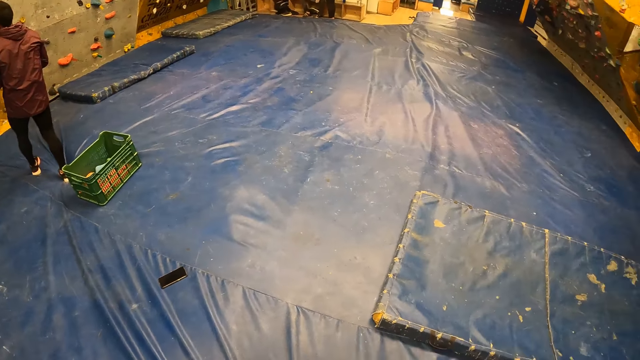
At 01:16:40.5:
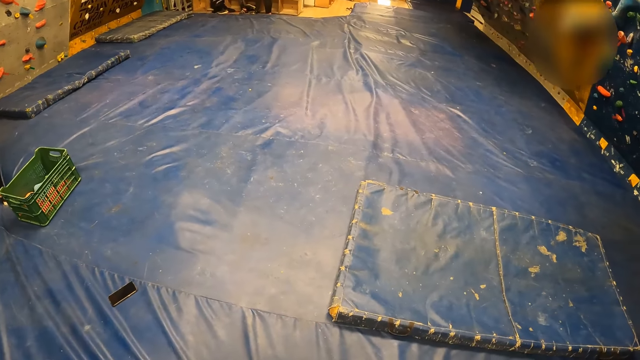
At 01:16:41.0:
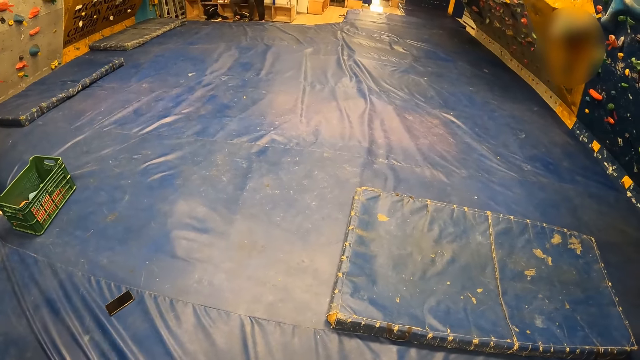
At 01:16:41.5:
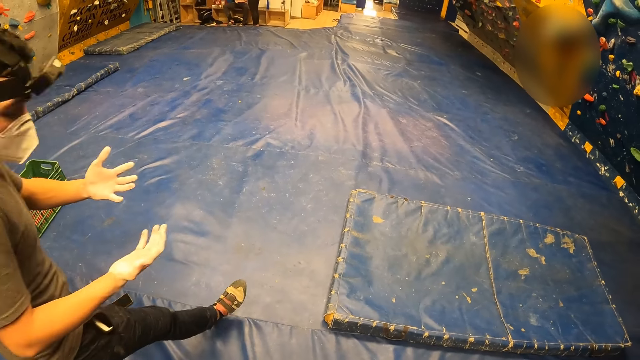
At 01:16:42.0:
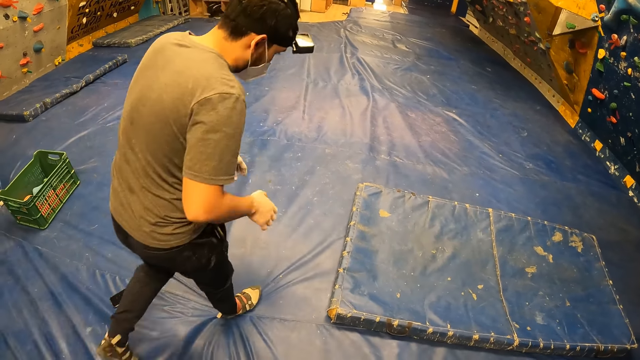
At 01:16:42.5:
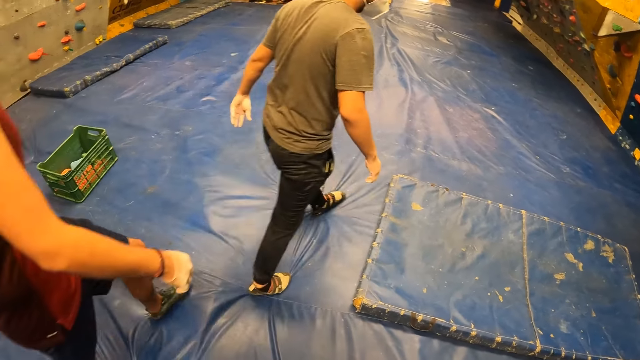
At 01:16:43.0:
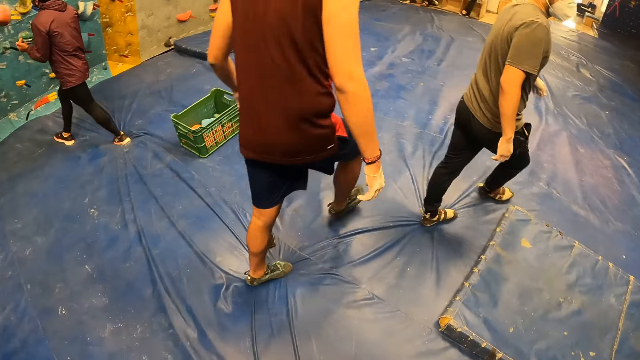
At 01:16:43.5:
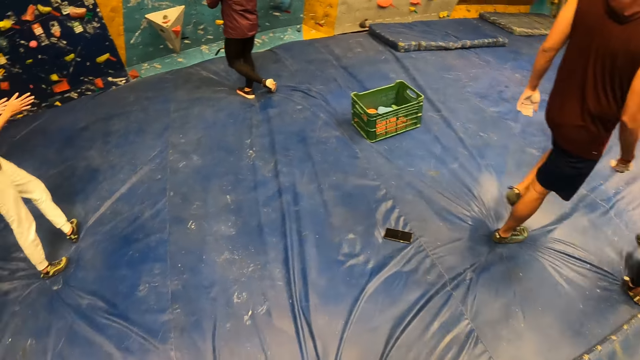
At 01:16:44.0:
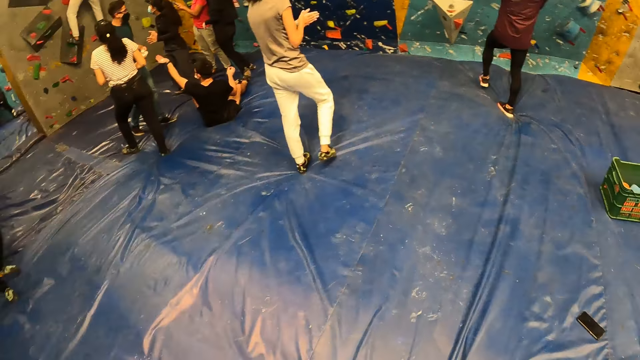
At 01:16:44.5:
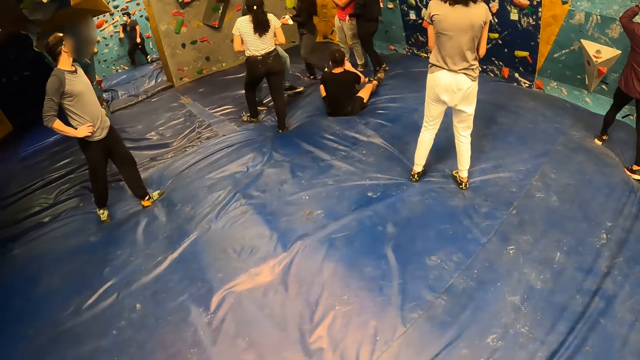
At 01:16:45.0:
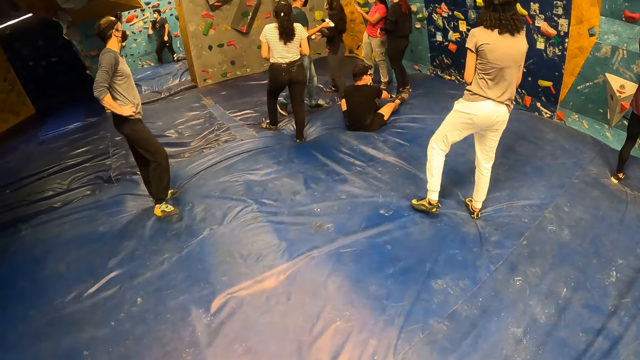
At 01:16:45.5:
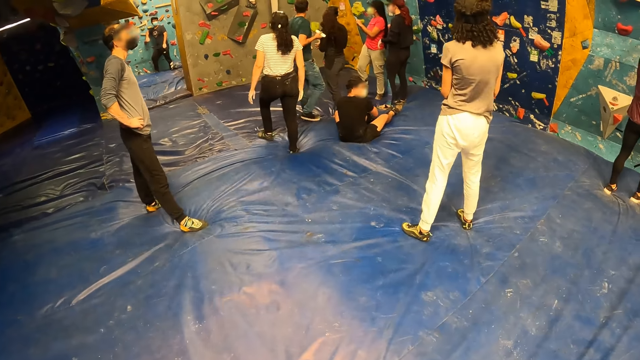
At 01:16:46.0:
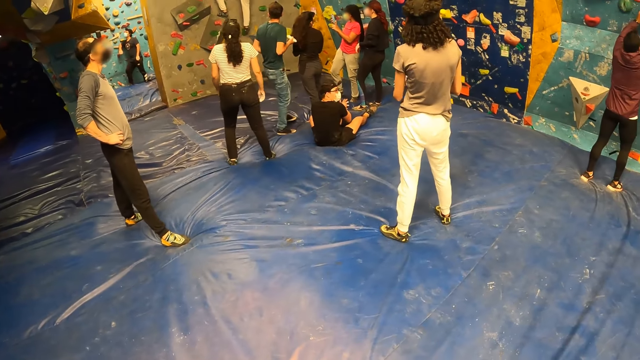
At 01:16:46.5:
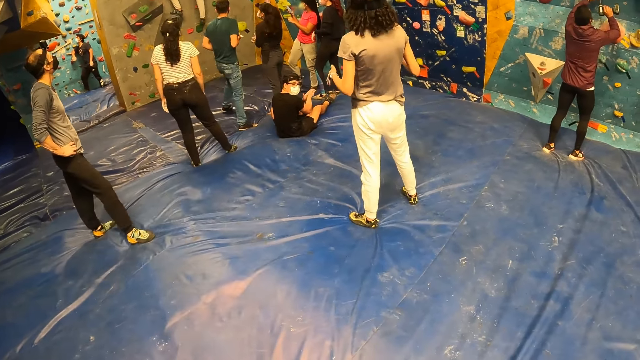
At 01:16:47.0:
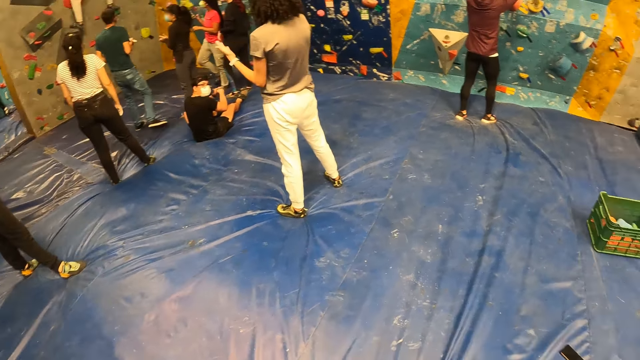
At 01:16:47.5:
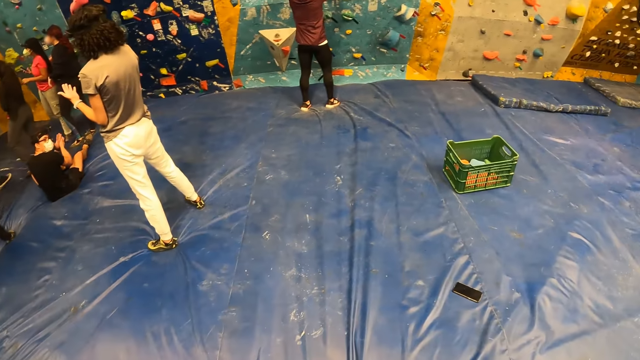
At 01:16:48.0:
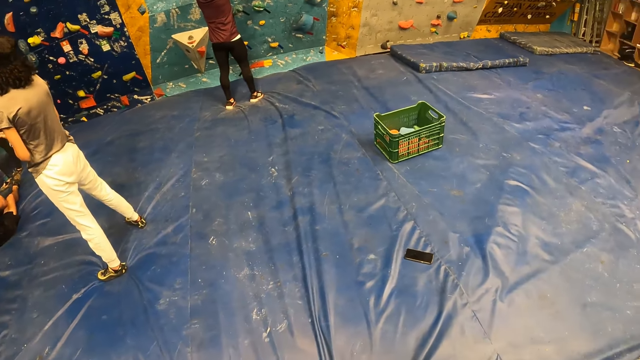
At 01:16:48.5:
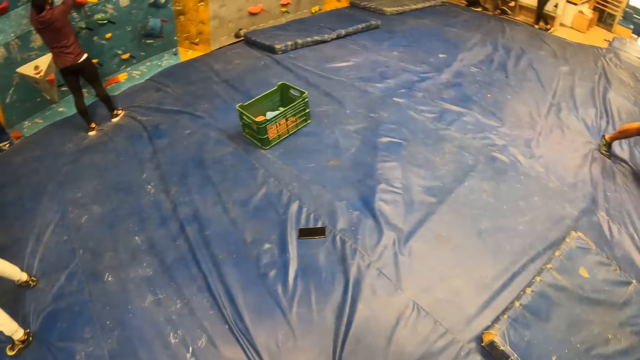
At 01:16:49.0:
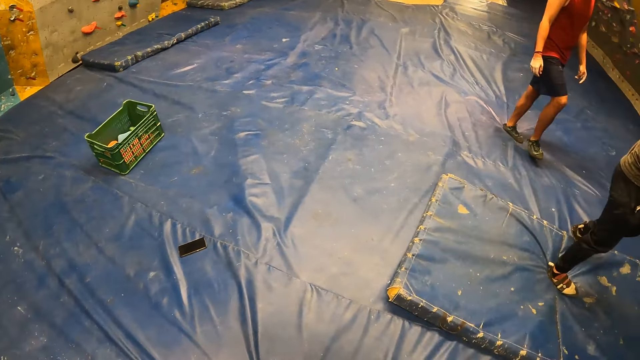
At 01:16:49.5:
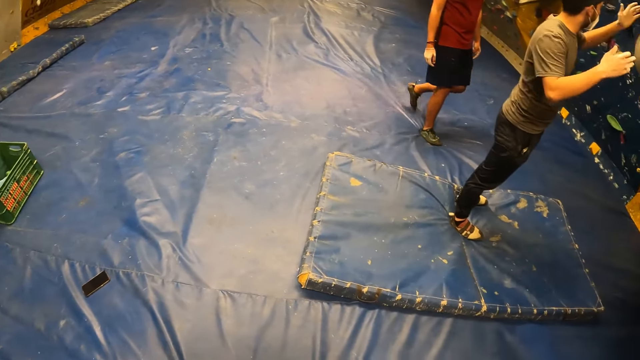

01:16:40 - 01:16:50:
A man walks around a room. The camera wearer looks around the room.

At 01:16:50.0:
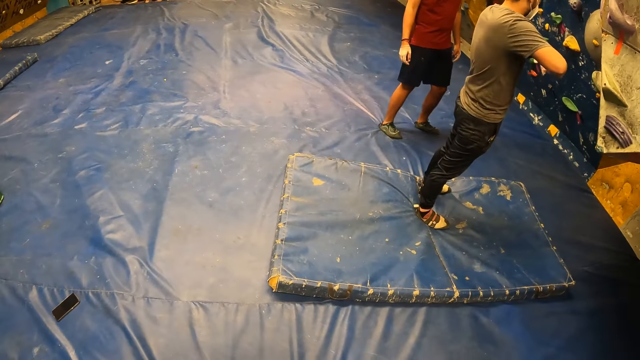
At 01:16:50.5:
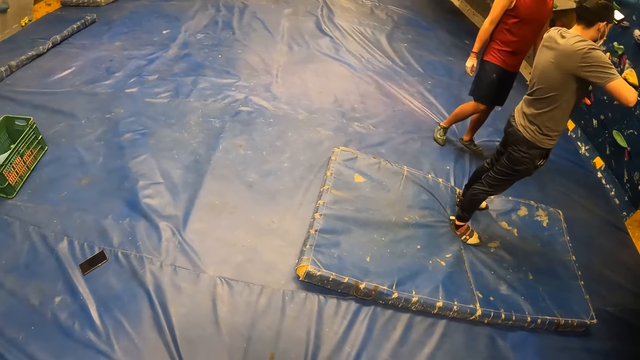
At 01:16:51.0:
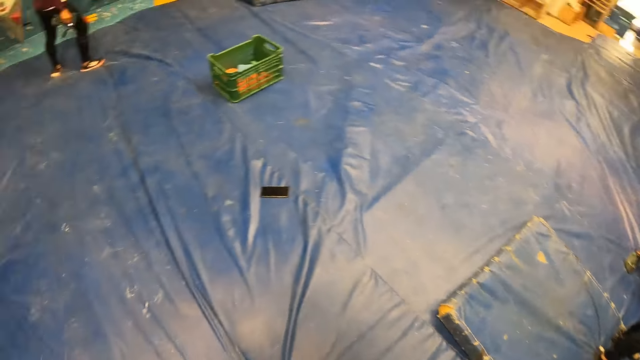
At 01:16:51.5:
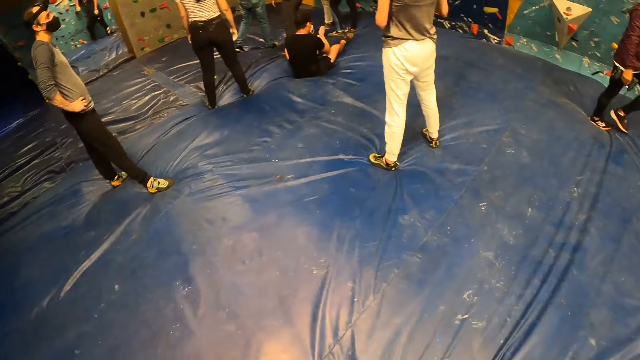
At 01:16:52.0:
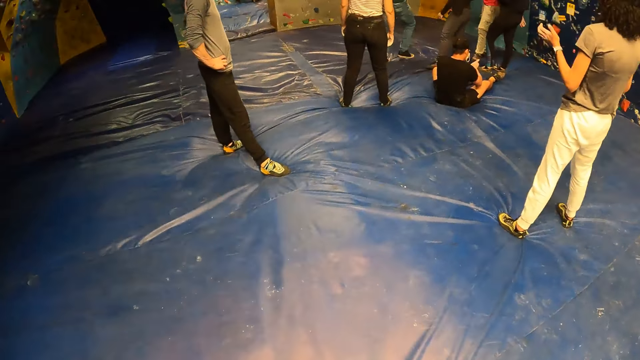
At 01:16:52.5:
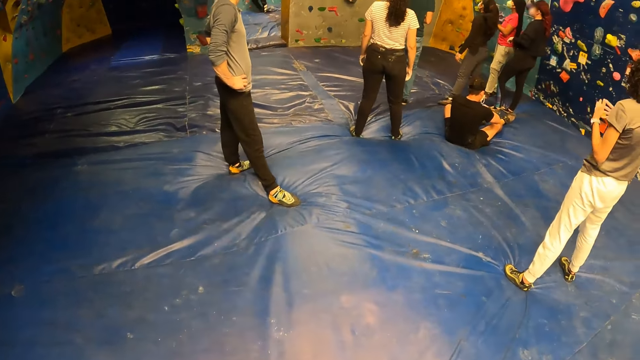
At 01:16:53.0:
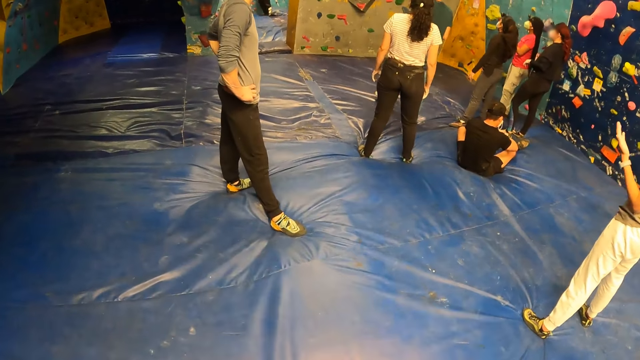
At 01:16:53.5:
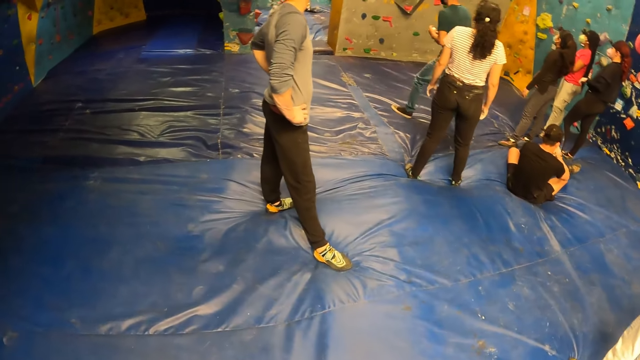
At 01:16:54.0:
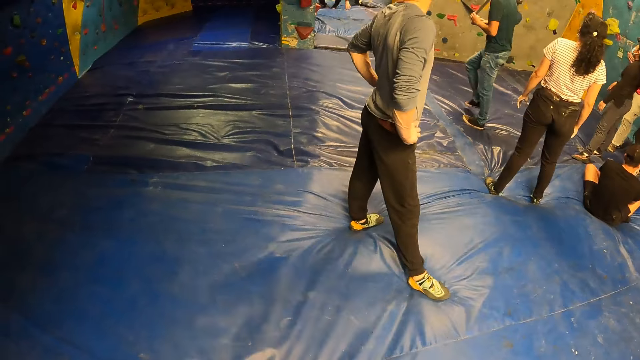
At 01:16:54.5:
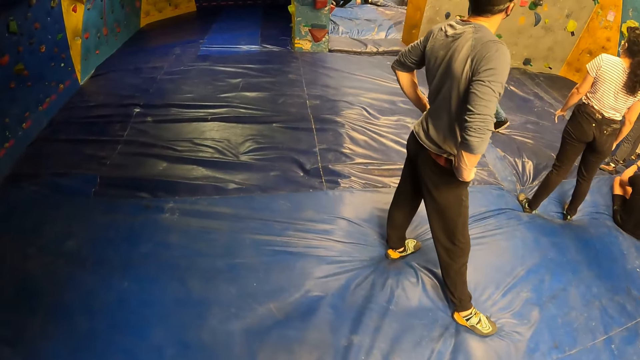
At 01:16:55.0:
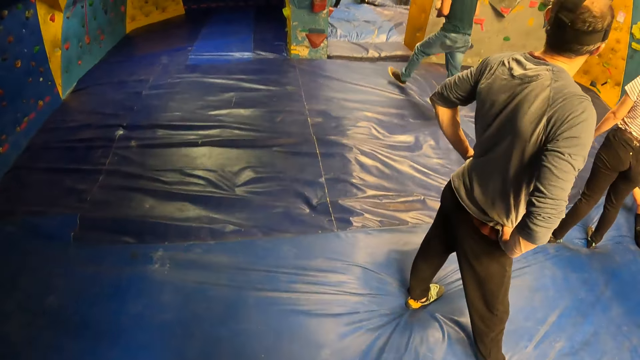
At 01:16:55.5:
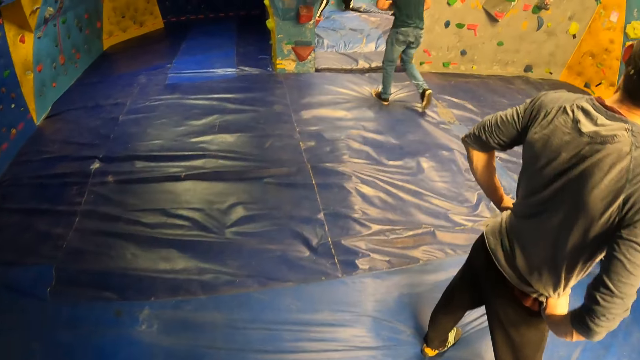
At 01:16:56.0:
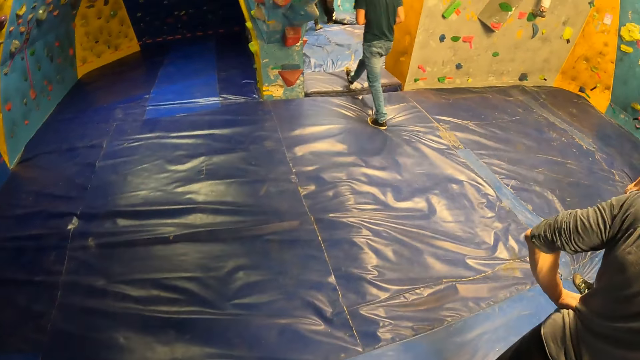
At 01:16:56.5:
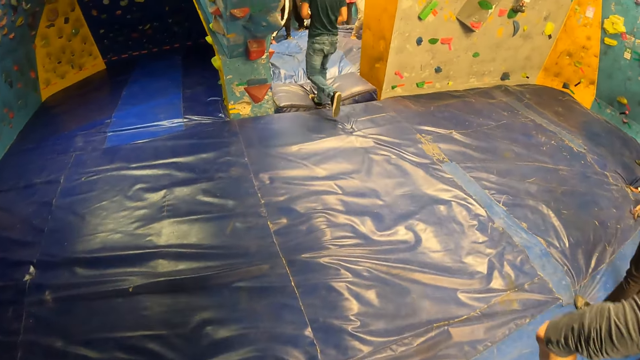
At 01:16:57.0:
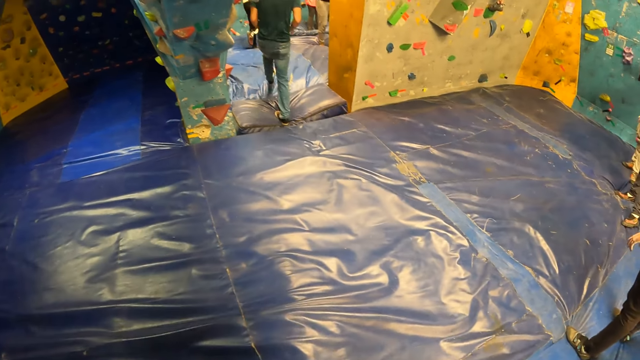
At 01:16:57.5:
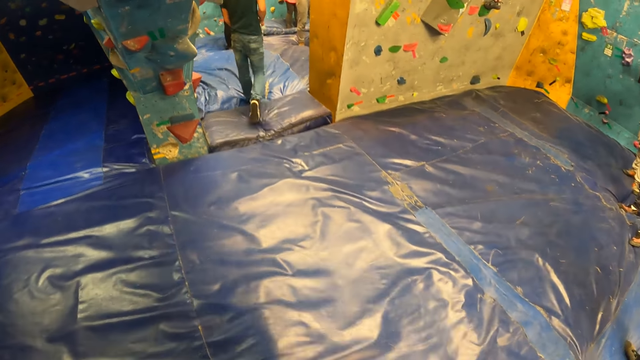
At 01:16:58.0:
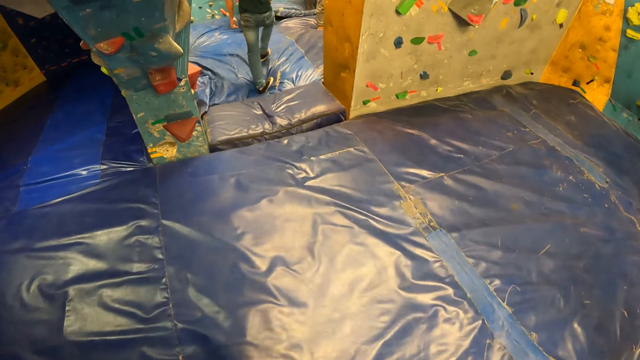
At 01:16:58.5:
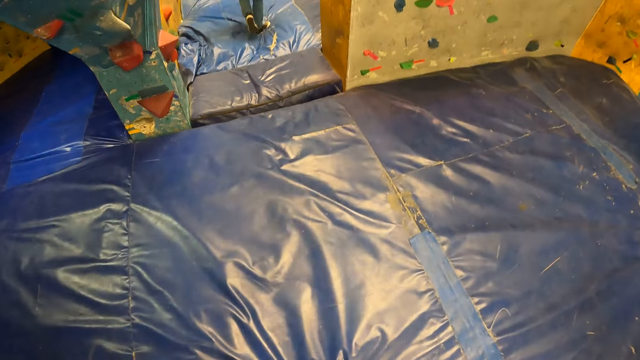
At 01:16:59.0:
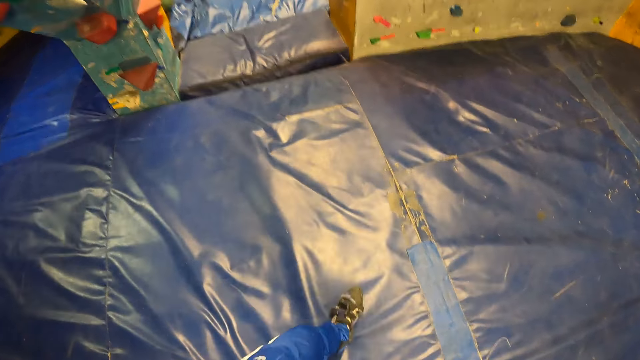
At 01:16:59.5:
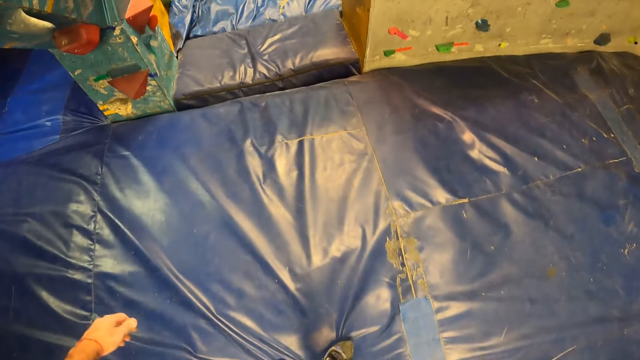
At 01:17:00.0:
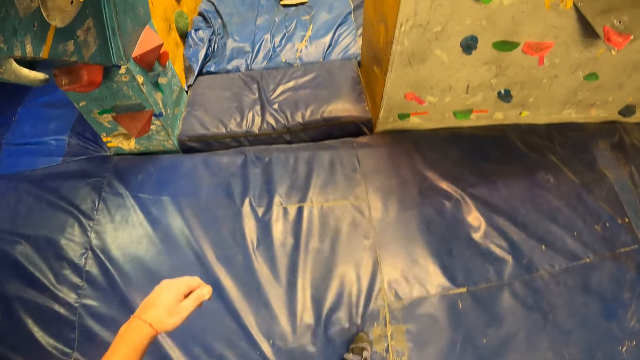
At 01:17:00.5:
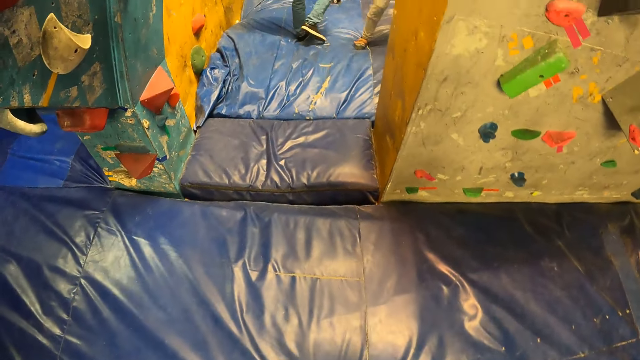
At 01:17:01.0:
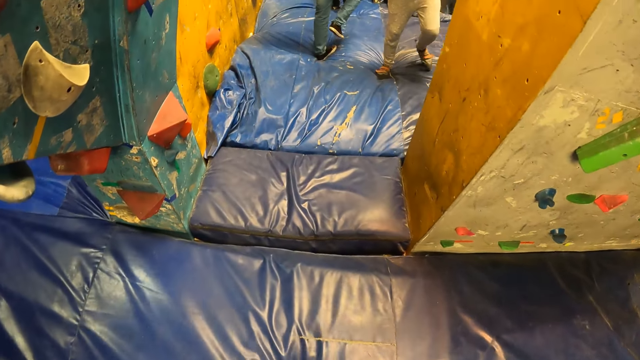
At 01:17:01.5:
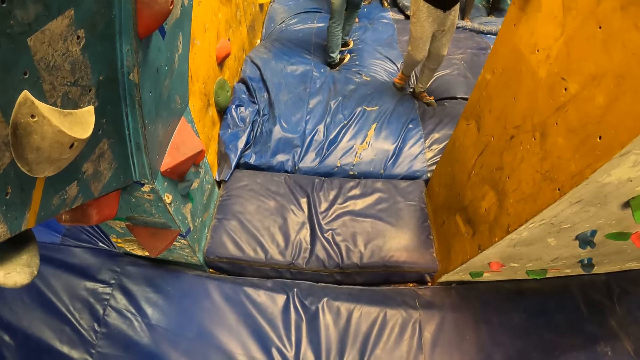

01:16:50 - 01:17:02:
The camera wearer walks around a wall climbing centre.
